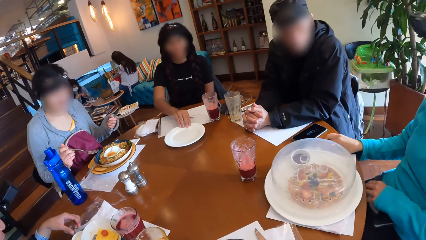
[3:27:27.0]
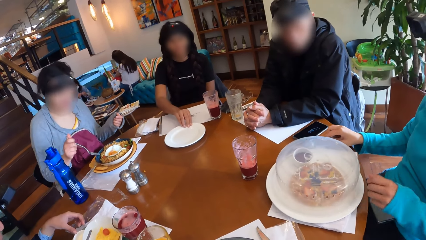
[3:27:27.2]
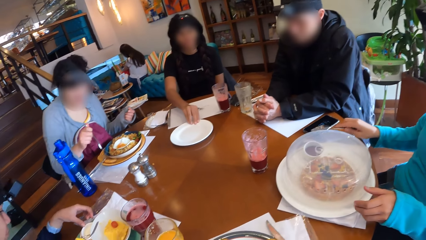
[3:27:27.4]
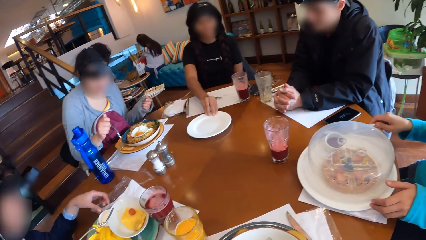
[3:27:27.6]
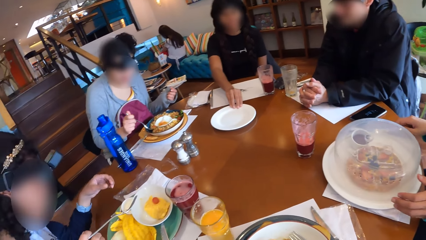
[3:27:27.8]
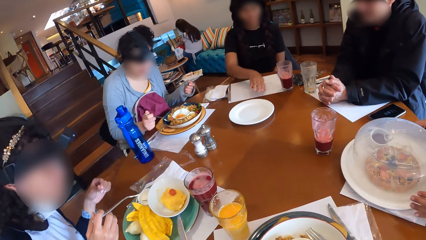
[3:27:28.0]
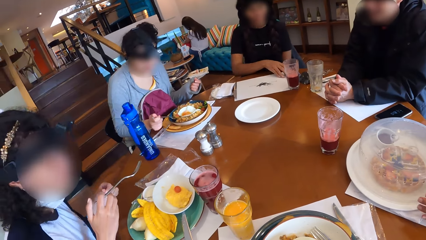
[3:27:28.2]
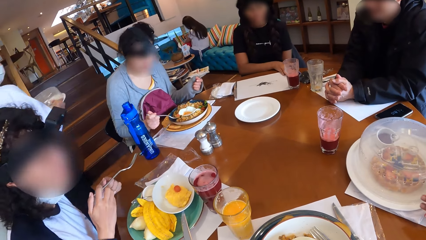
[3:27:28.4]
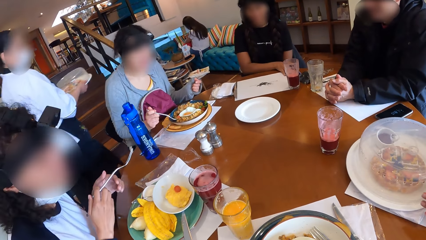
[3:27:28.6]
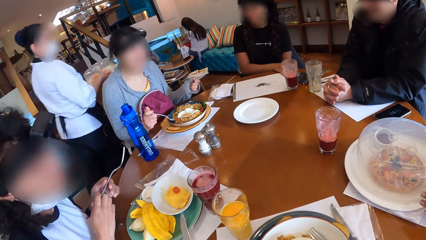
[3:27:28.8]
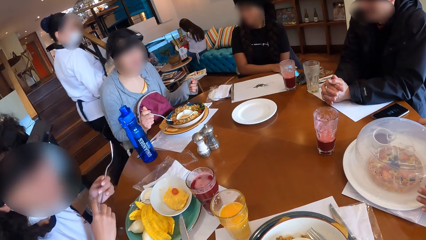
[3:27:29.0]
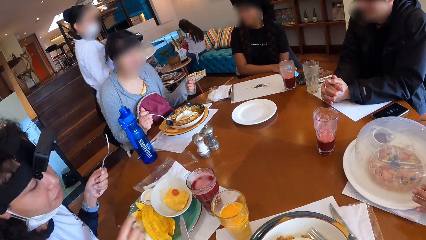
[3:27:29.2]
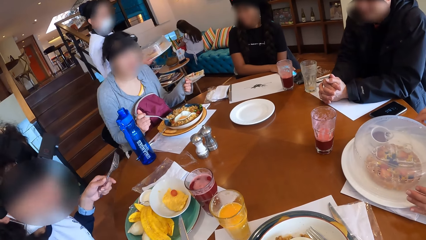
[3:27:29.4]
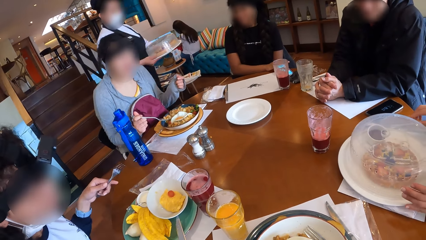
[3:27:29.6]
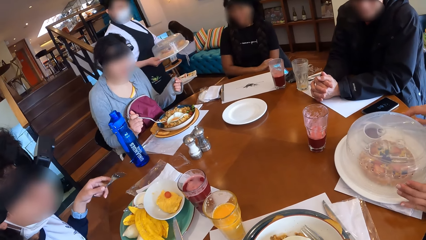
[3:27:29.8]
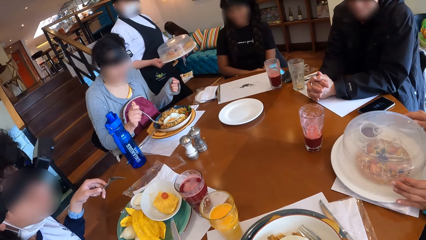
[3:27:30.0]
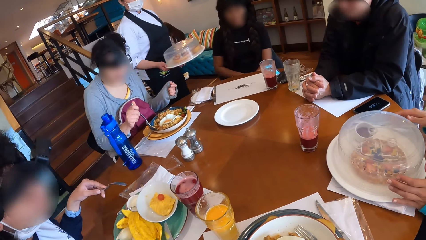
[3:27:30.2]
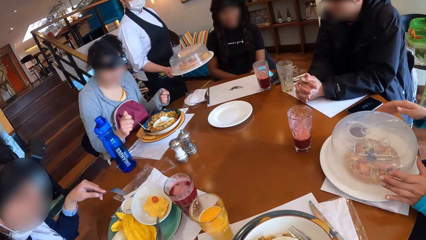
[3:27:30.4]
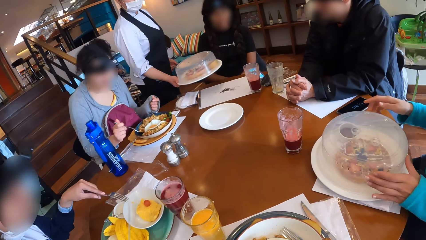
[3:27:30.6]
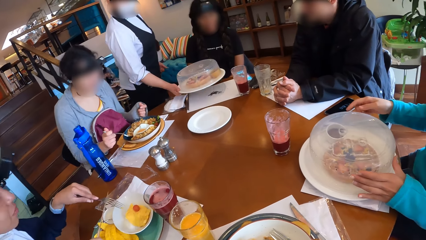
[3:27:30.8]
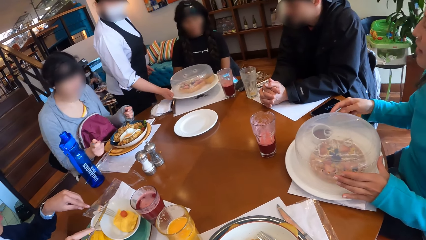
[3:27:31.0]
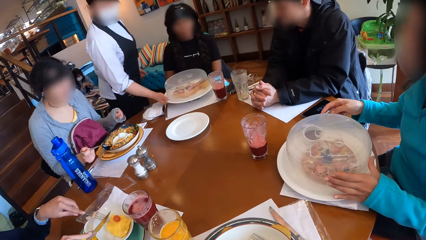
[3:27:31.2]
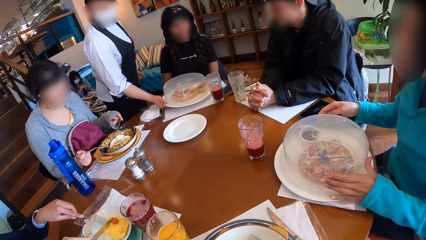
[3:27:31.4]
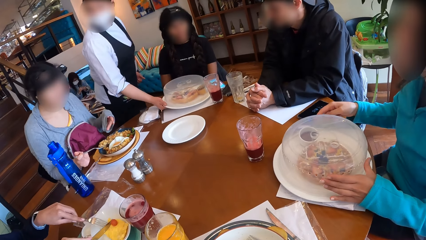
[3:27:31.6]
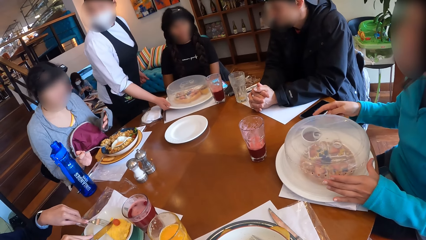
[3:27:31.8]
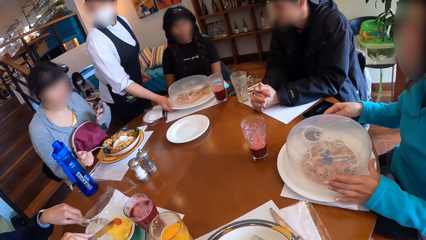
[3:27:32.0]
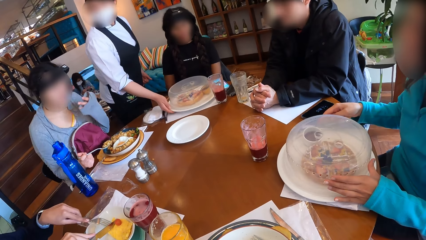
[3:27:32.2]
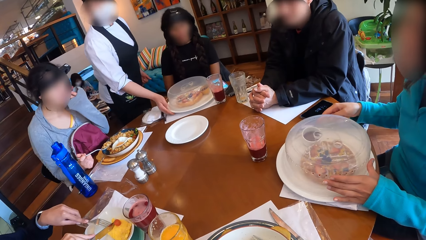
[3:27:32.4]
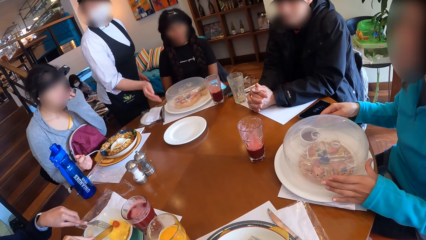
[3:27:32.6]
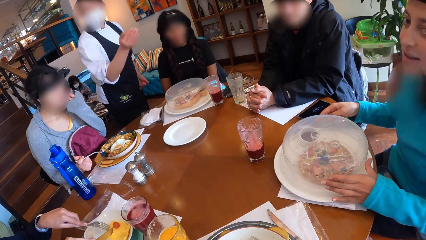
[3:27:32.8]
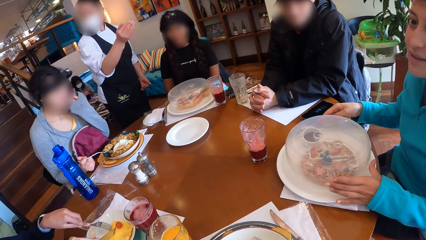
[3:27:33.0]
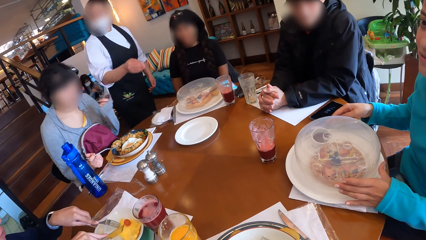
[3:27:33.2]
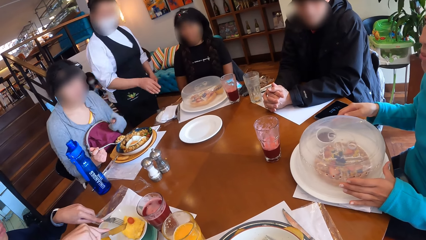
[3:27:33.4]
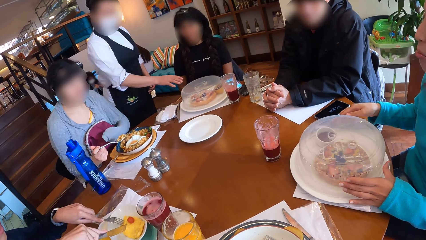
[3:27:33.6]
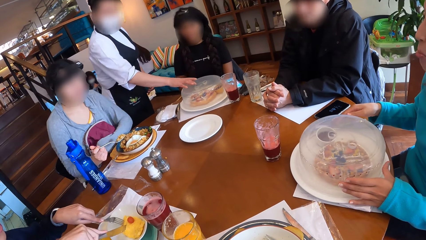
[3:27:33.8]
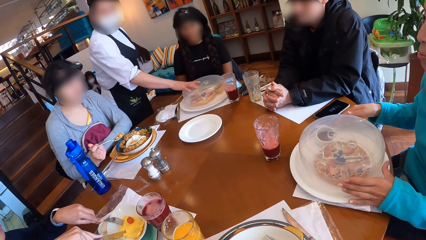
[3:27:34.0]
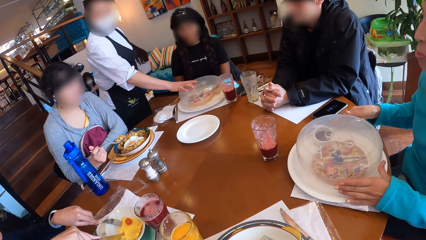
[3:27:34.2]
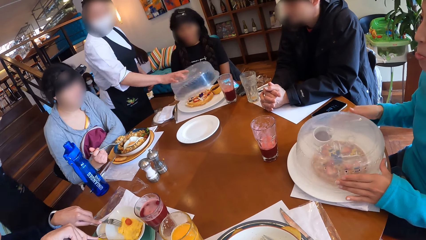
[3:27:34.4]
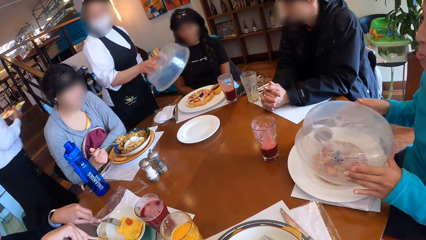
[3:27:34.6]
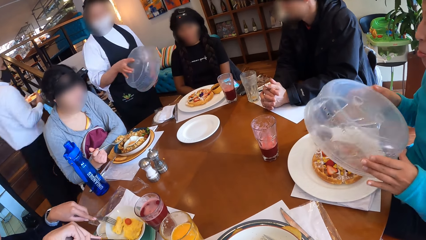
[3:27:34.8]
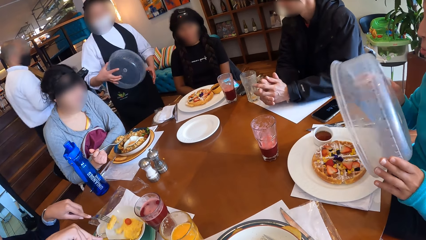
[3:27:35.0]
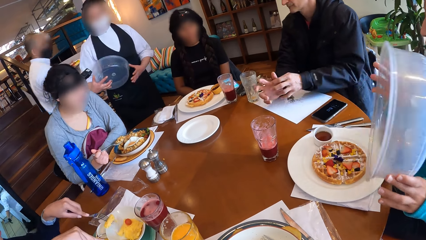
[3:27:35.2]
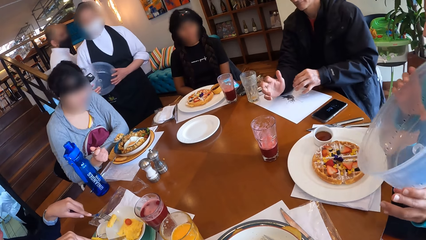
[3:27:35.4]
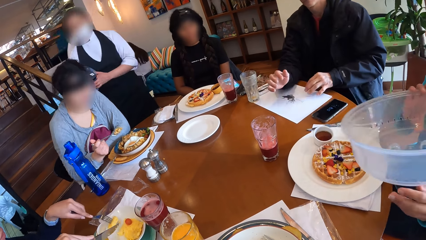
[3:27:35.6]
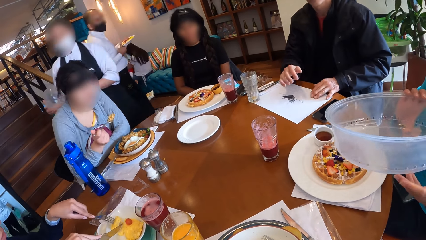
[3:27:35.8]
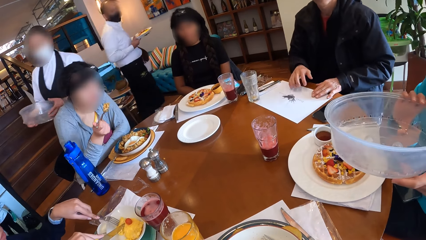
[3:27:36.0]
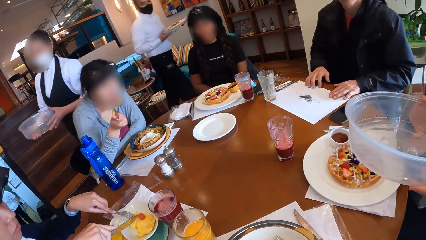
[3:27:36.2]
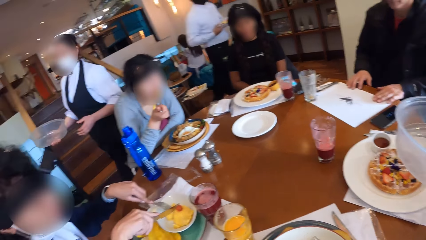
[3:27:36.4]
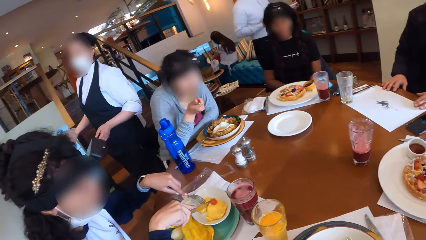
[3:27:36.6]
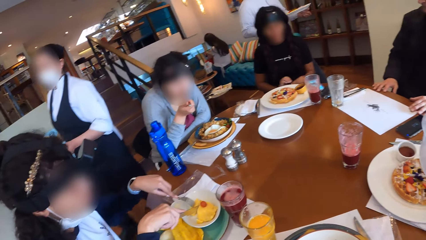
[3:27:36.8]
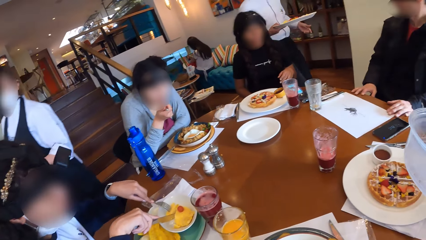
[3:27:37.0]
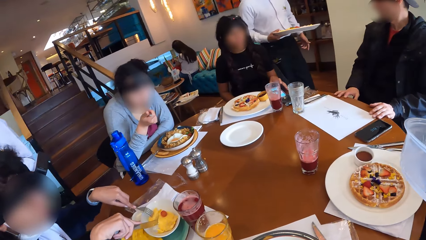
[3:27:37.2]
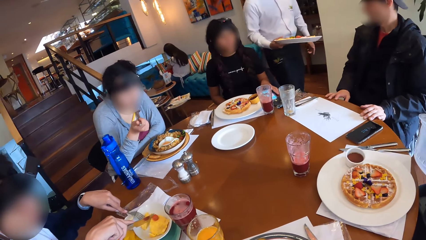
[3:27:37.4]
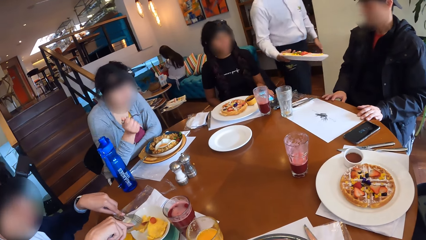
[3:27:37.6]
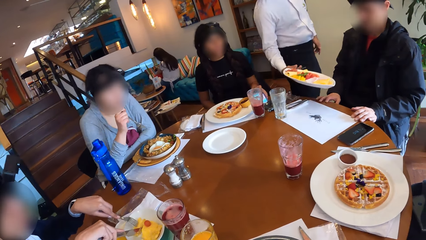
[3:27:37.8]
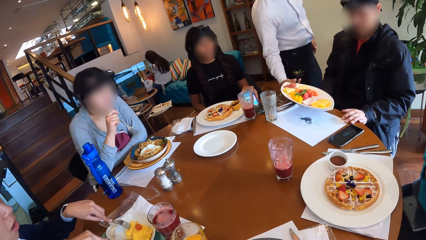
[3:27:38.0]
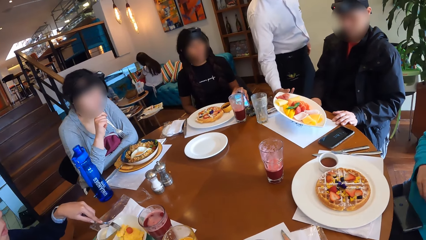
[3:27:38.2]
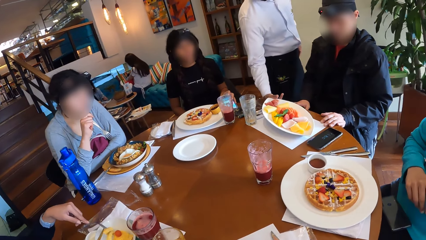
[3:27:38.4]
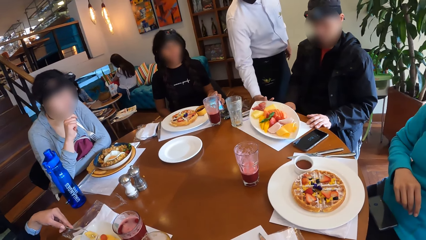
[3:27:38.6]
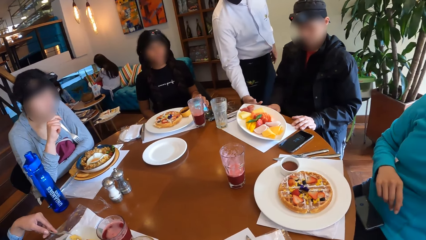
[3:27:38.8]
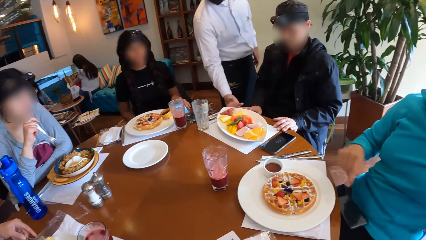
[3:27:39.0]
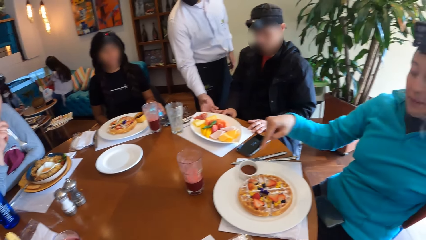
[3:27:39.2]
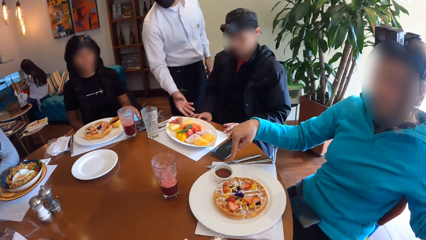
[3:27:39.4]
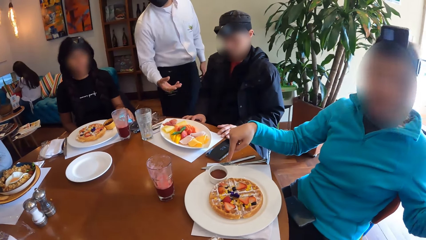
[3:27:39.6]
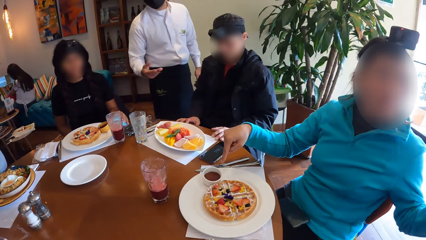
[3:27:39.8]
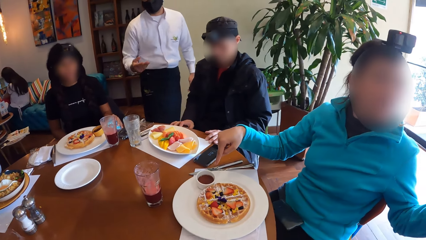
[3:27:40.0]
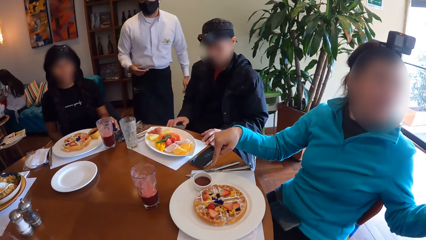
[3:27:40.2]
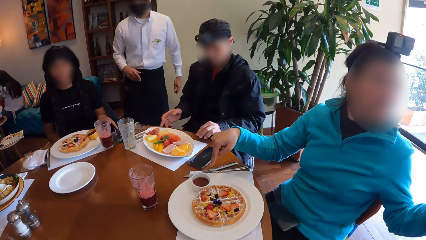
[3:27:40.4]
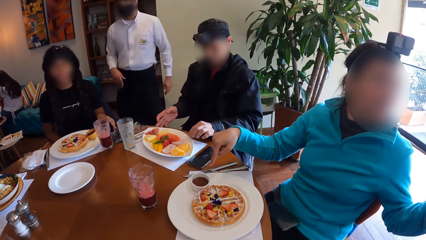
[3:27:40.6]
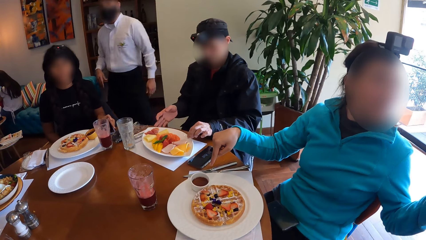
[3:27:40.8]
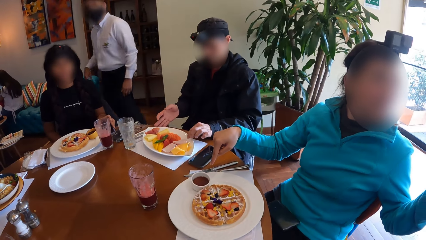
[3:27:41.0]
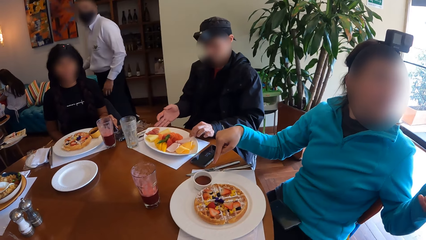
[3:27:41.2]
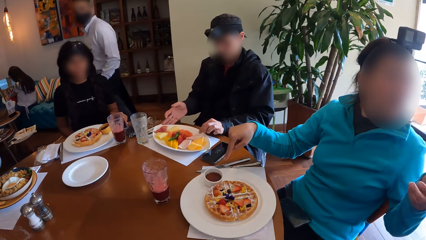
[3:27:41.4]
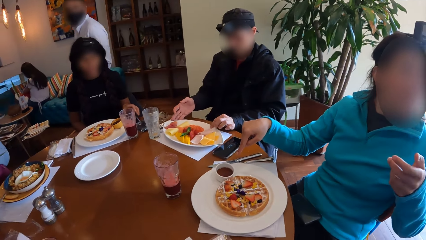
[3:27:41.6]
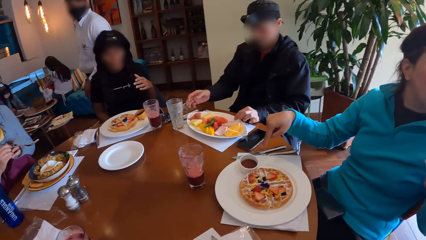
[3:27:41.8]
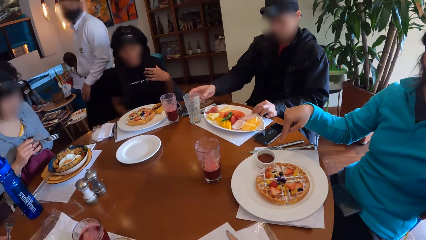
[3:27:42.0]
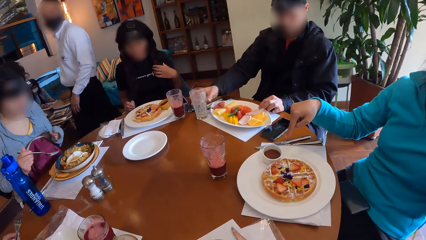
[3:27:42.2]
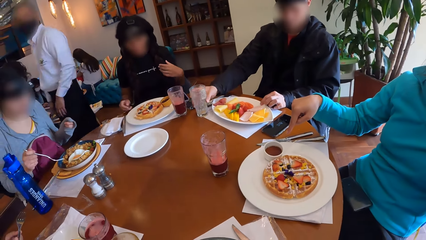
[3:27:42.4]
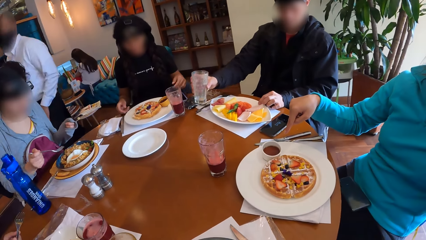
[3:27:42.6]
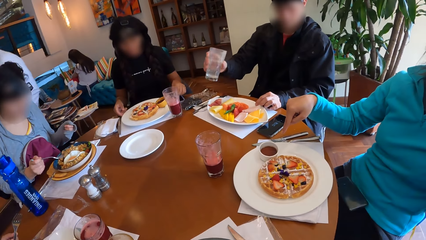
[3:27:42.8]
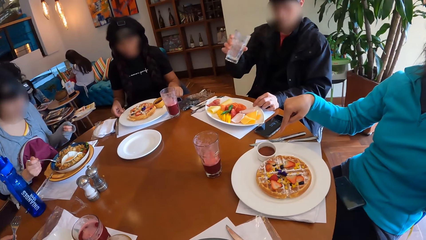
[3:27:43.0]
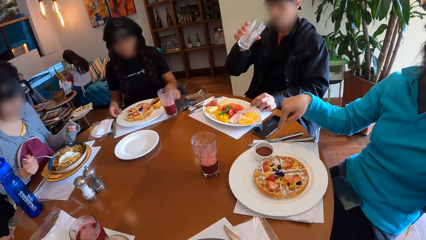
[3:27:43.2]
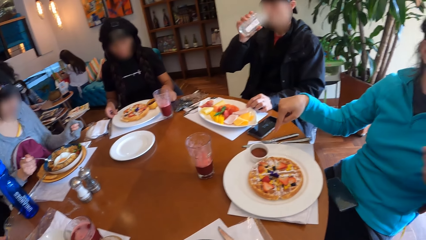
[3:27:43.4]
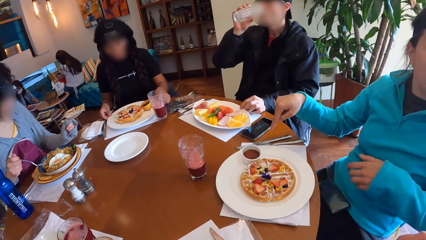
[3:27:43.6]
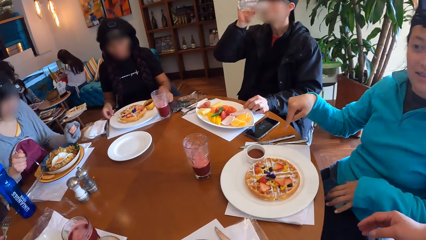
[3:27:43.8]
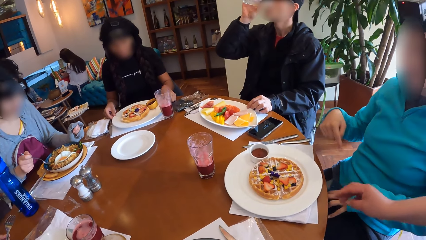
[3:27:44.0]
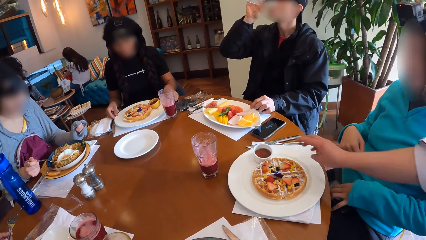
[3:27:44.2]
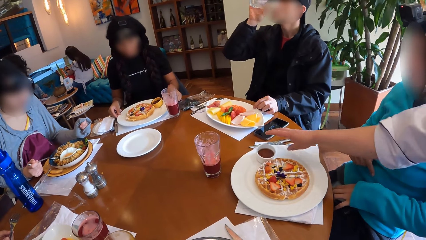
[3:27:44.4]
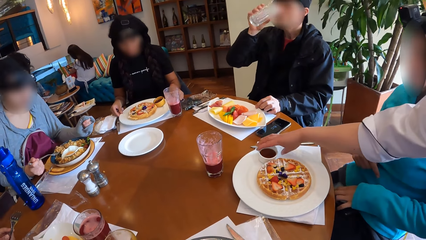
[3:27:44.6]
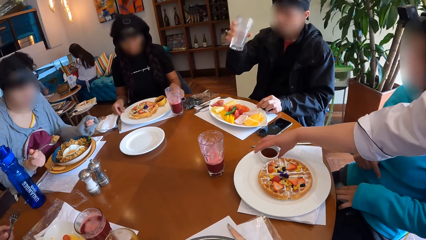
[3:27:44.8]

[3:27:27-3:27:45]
A woman picks up a cutlery with her right hand. Another woman slides a plate across the table with her right hand. Another woman scoops rice from her plate with the fork in her right hand. A waitress places a meal on the table with her right hand. Another woman cuts into the food with the cutlery in both hands. The waitress removes the plastic cover from the waffles with her right hand. The first woman removes the plastic cover from the plate of waffles with both hands. The waitress carries the lid. Another waitress places a bowl of fruits on the table with her right hand. A man holds the bowl with both hands. He picks up a cup from the table with his right hand and drinks from the cup with his right hand.
